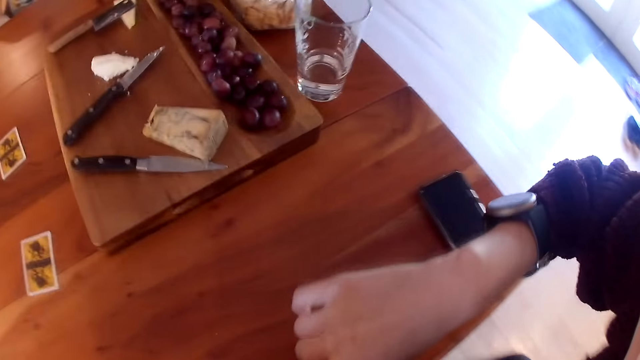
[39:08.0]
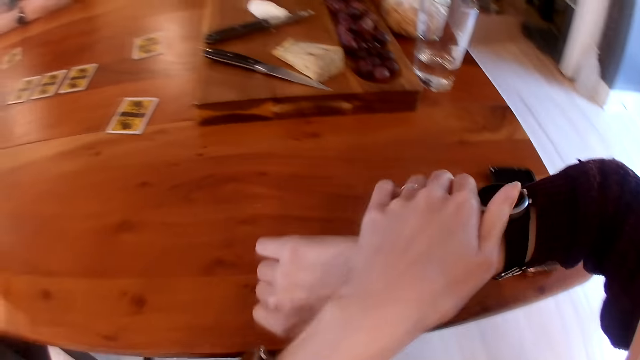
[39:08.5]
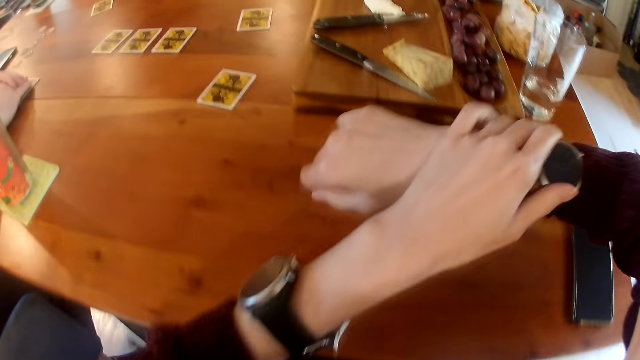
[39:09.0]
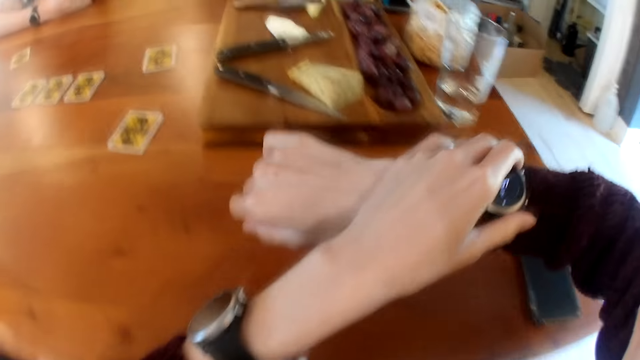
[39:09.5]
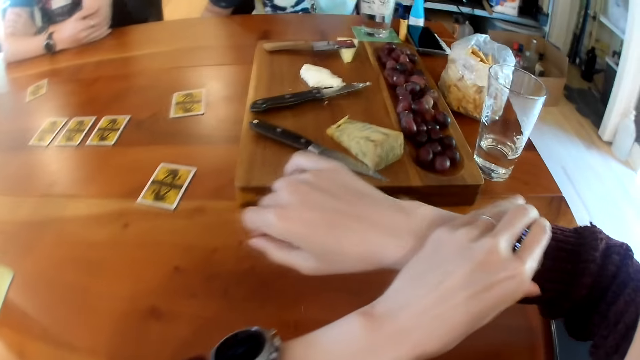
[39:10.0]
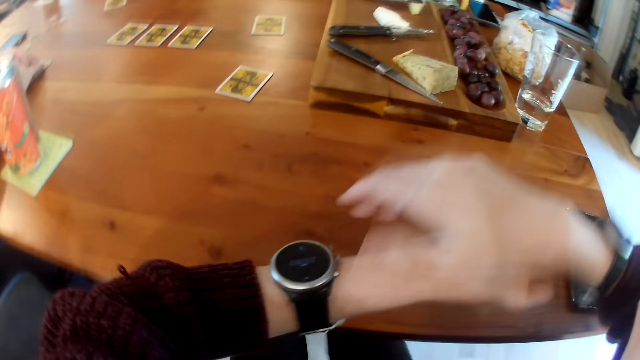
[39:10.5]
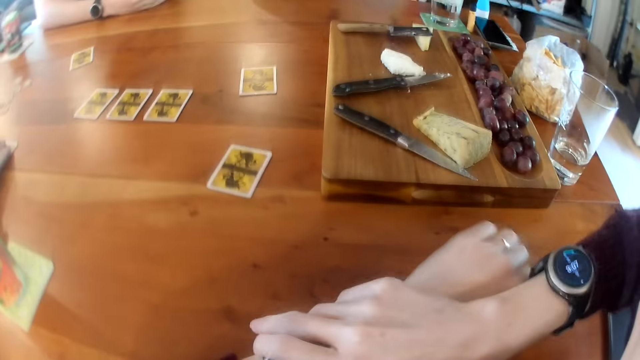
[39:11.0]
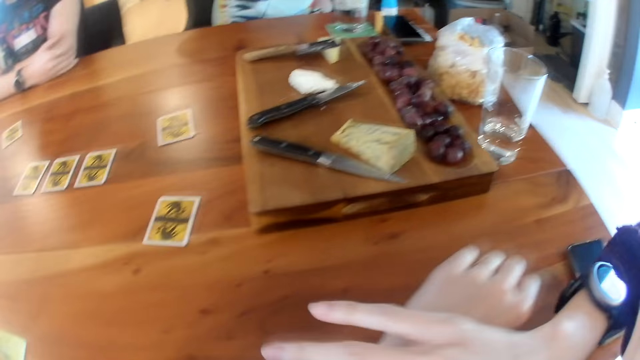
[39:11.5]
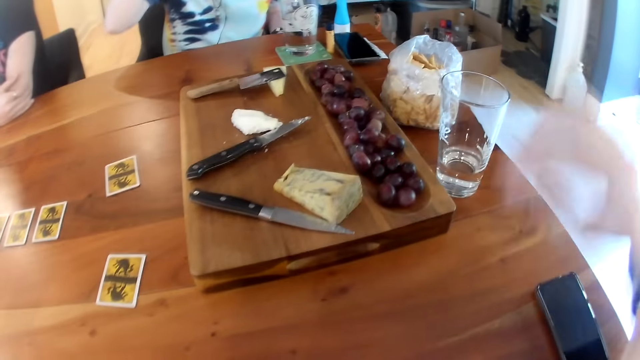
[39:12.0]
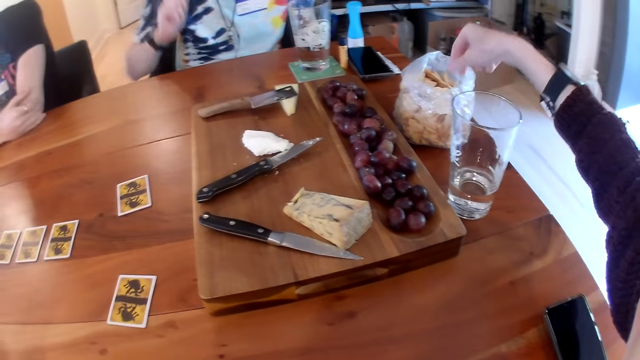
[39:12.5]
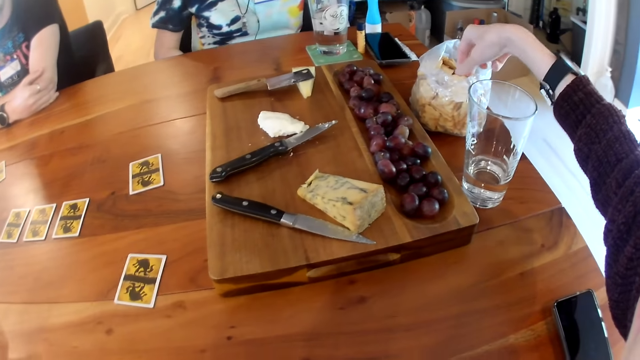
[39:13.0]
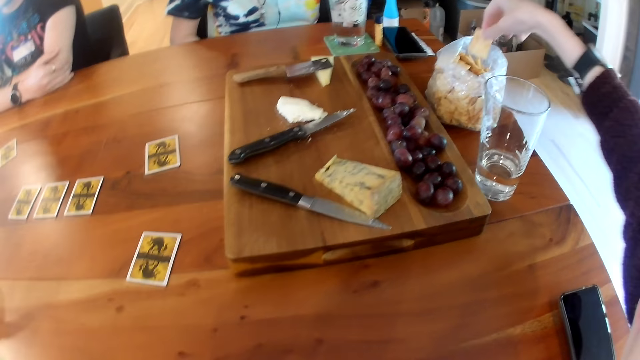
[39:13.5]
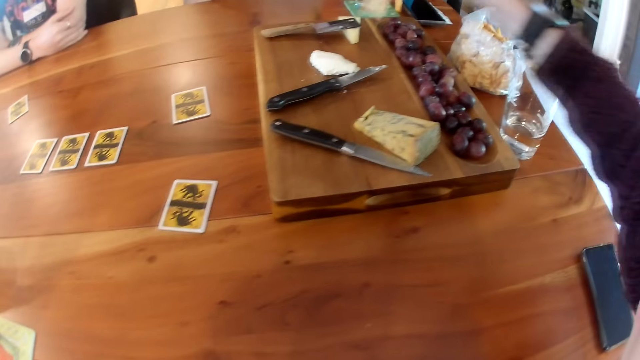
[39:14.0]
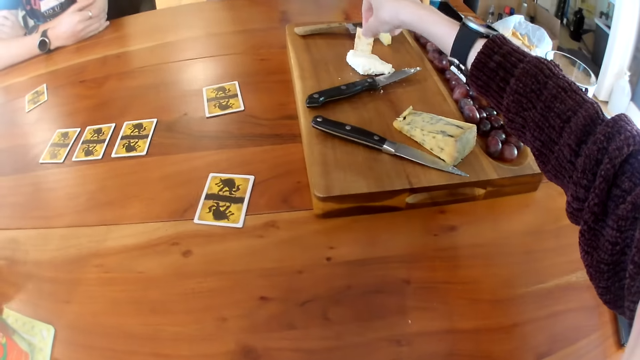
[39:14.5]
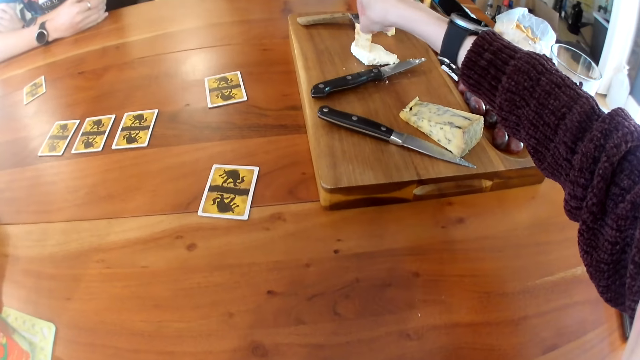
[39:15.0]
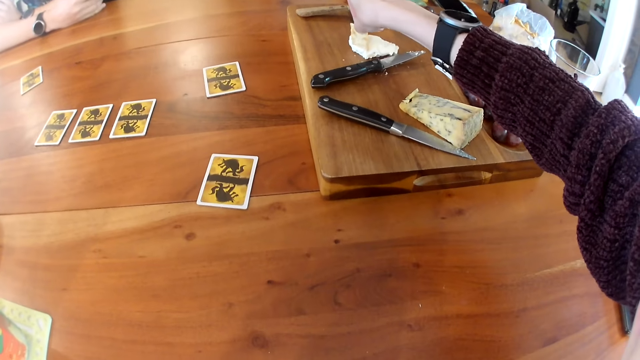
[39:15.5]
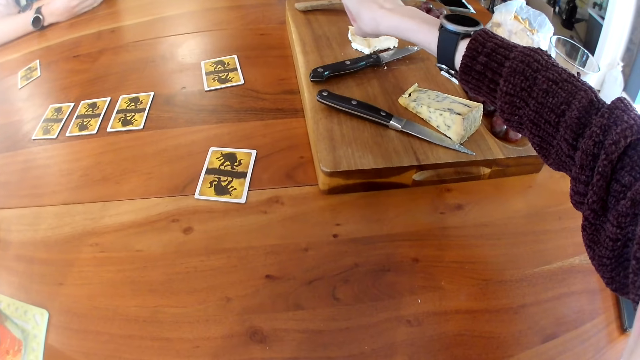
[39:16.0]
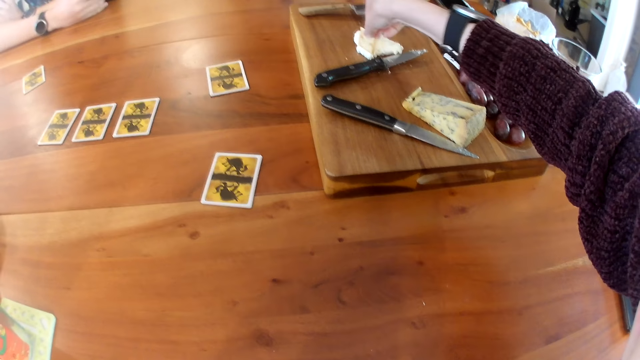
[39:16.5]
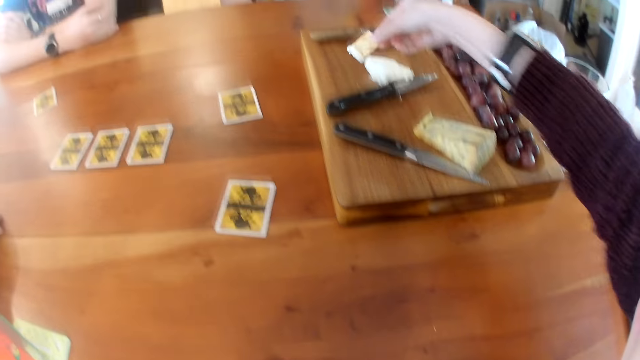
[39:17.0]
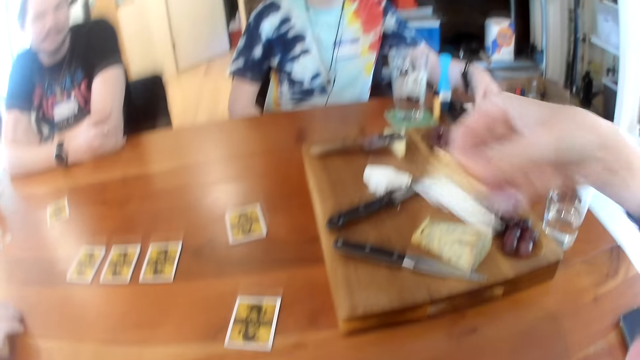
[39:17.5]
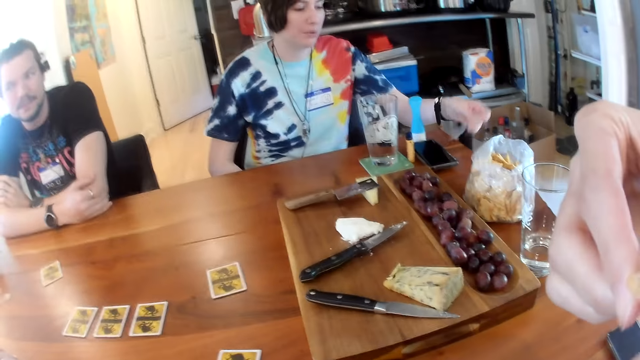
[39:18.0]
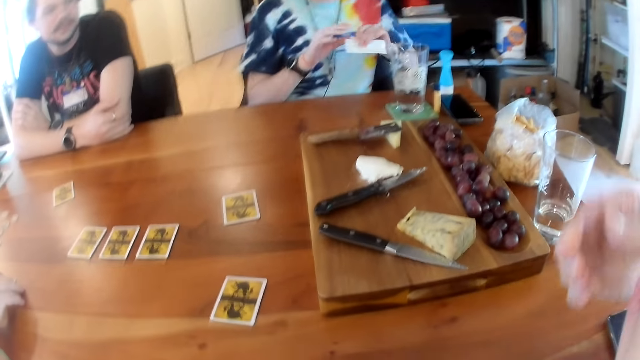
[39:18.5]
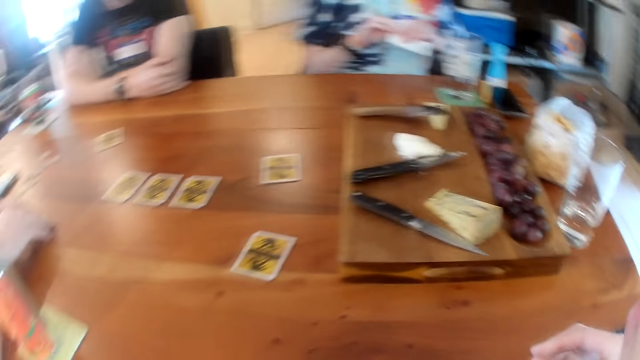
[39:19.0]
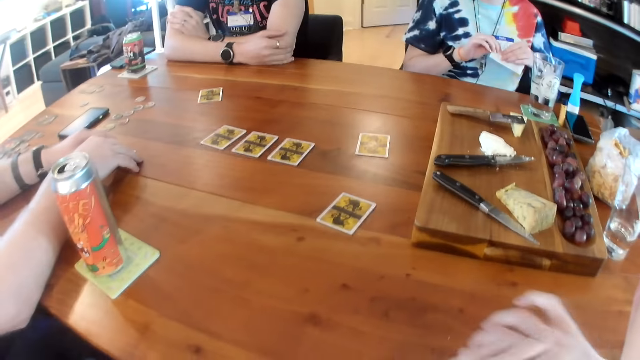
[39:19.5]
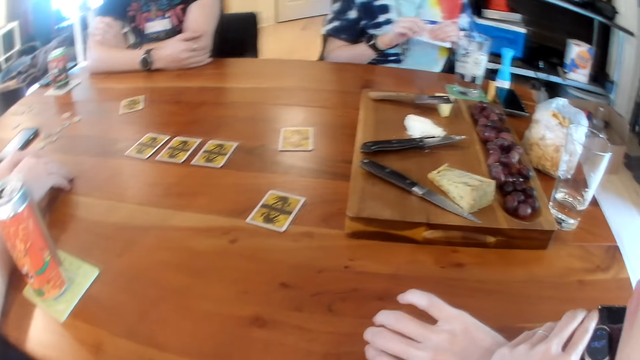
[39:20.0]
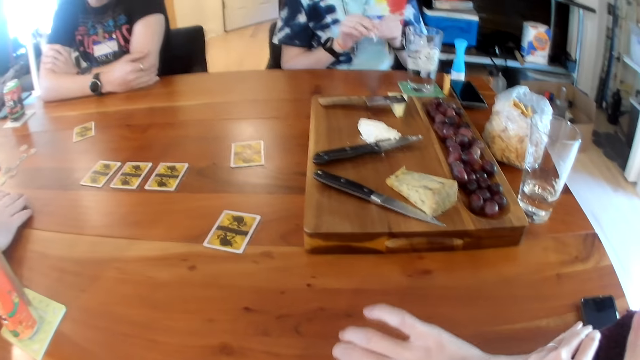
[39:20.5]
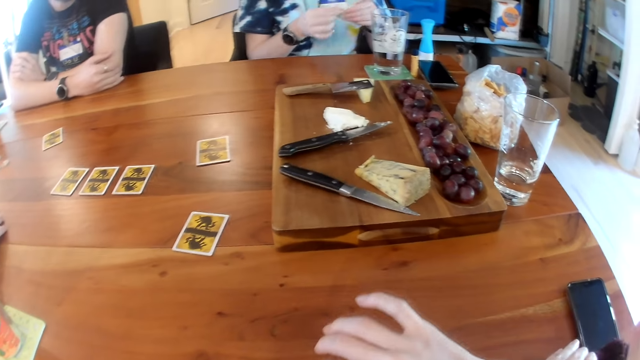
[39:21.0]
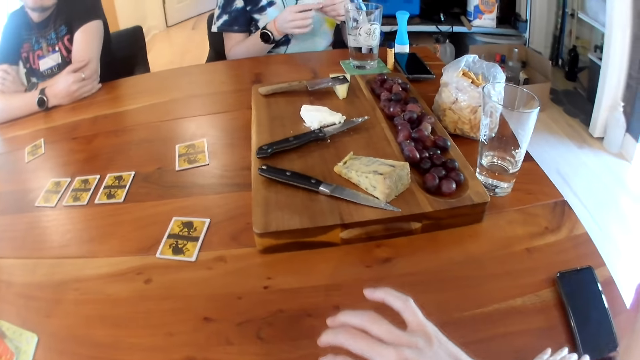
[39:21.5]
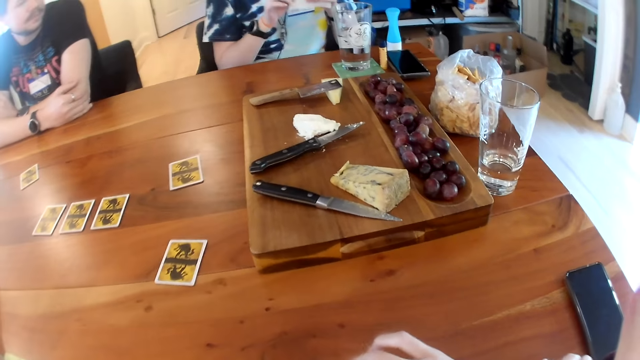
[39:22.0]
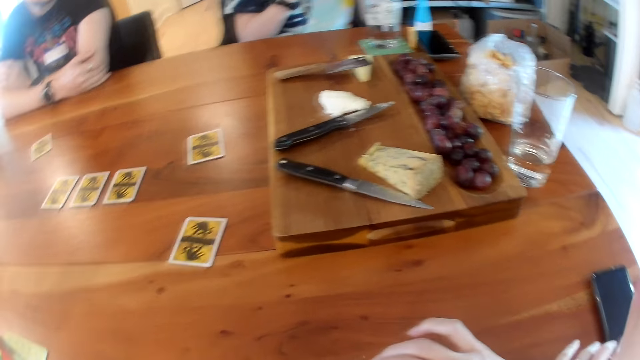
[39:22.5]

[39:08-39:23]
The camera wearer touches a wristwatch on her right hand with her left hand. She adjusts her wristwatches. She touches the wristwatch on her left hand with her right hand. A man interacts with another man and a woman. The camera wearer picks up a cheese inside the bag of cheese with her right hand. She picks up a crisp. She touches a butter on the wooden board with the cheese in her right hand. The woman picks up a paper on the table with her left hand. The camera wearer eats. The woman touches the paper with both hands. A person does something.

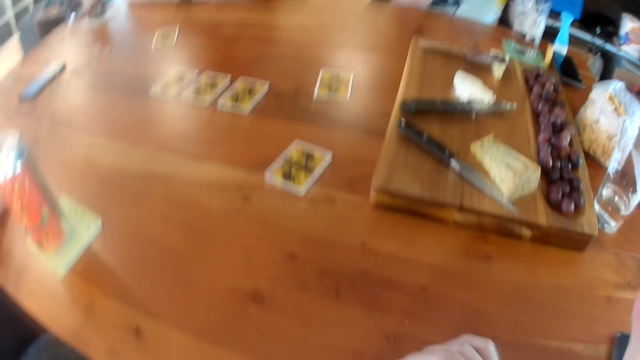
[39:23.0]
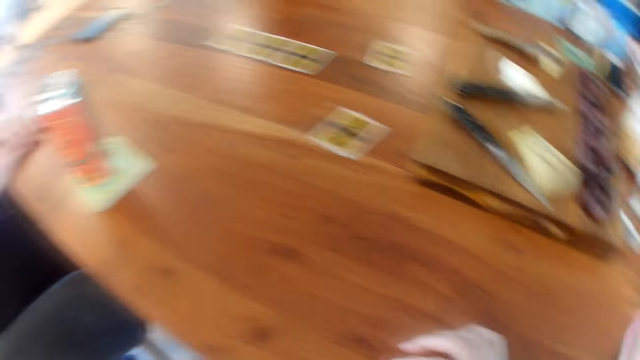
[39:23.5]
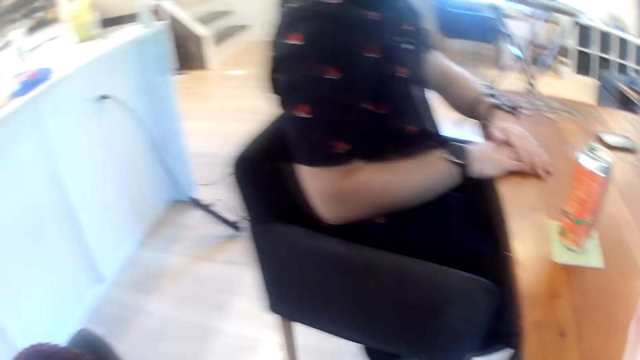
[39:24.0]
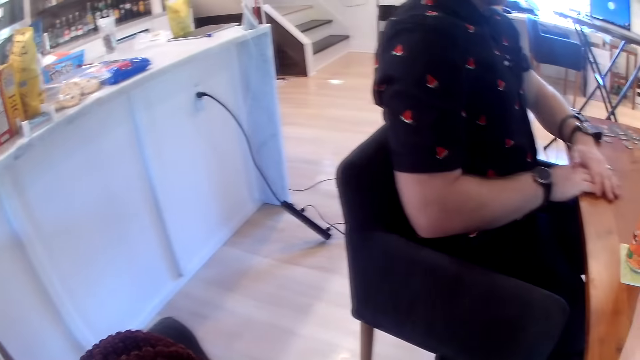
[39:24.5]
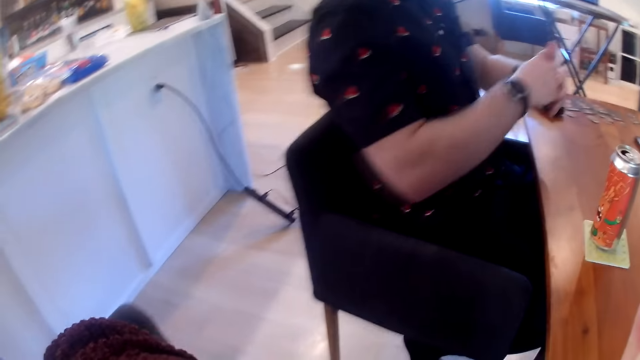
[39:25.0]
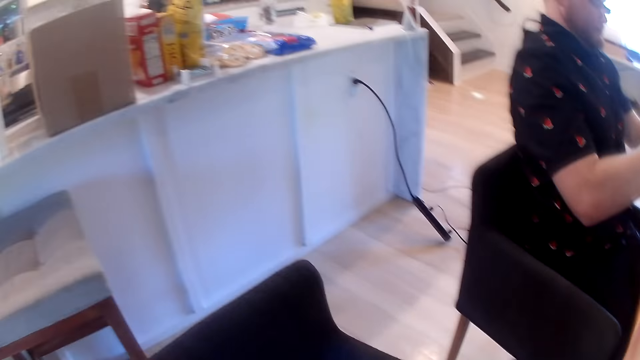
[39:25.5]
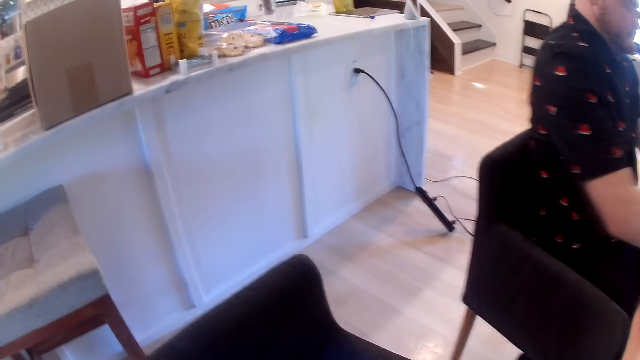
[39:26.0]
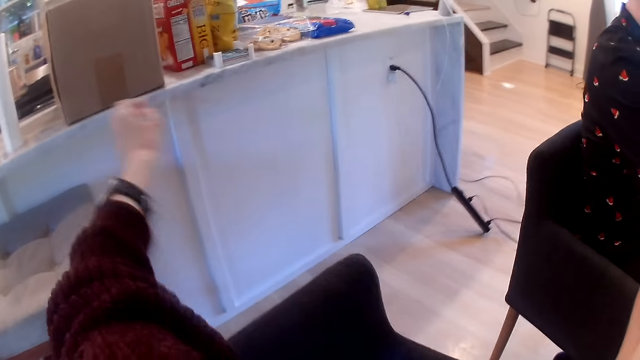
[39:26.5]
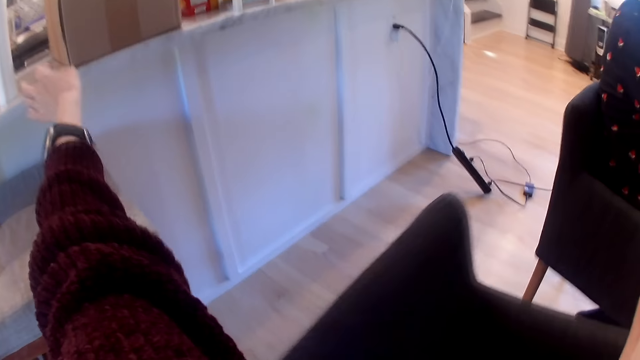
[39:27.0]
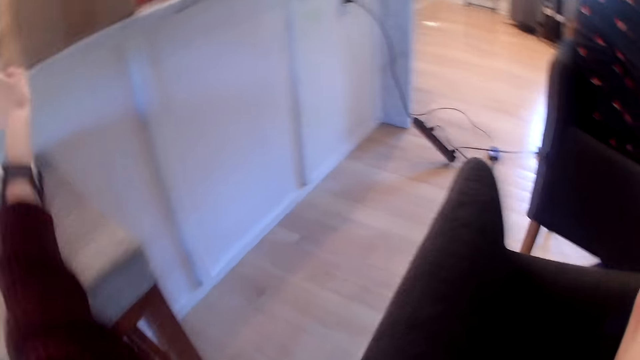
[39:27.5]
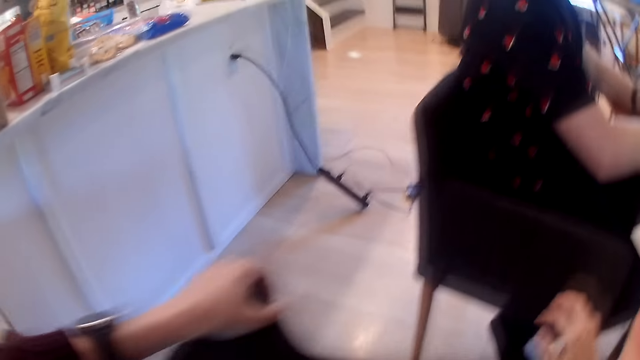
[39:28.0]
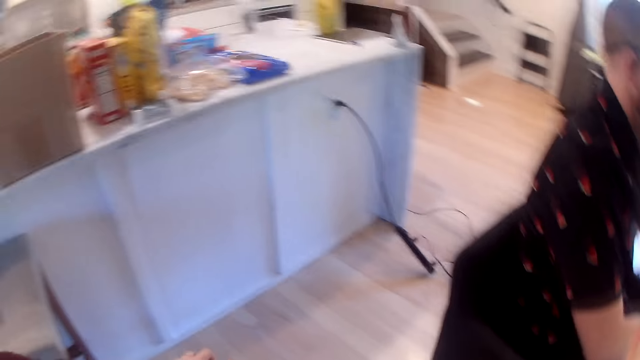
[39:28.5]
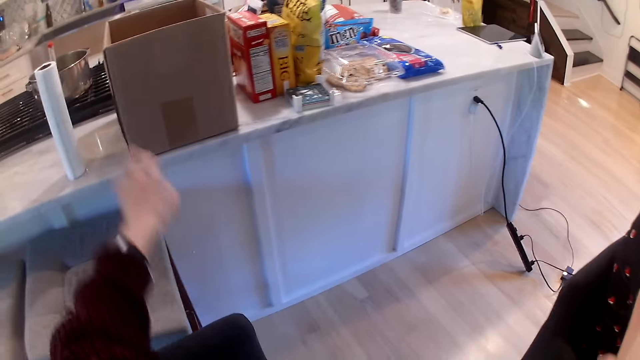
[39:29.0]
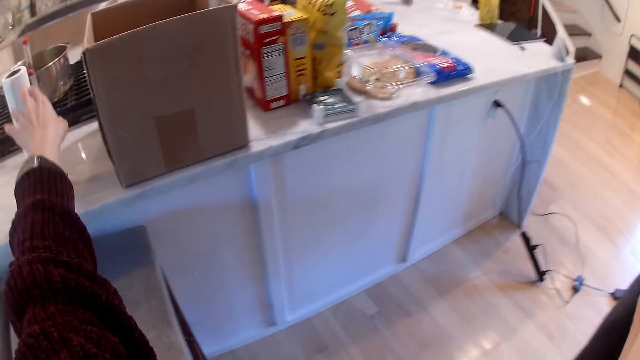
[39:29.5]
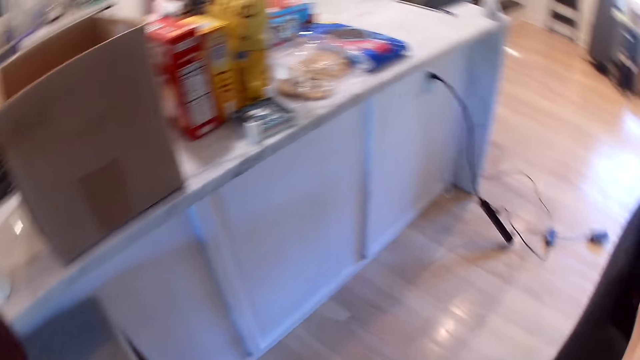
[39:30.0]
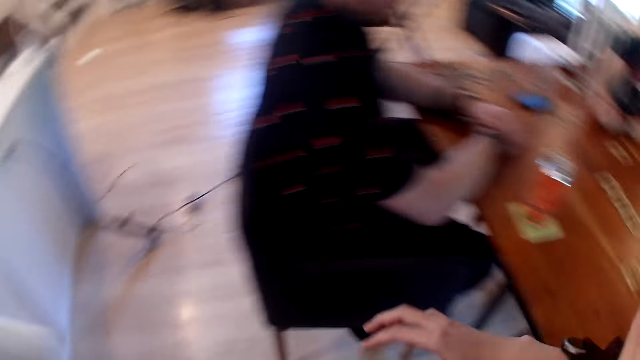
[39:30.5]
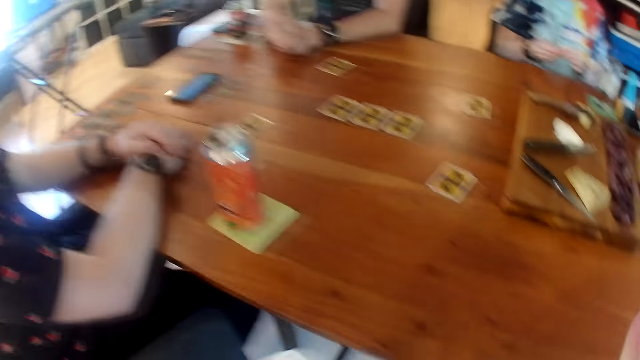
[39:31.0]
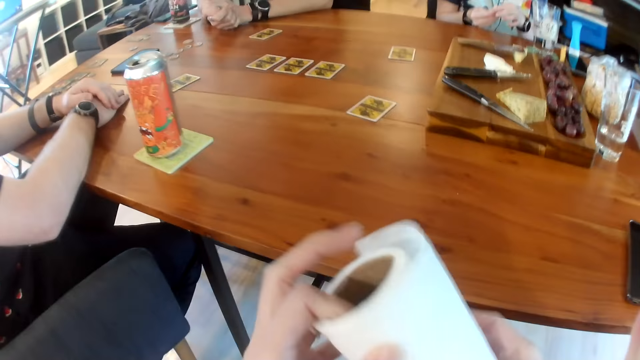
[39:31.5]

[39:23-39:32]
The camera wearer looks around. A man picks up cards on the table with both hands. The camera wearer raises her left hand towards a tissue. She picks up the tissue on the table with her left hand.
